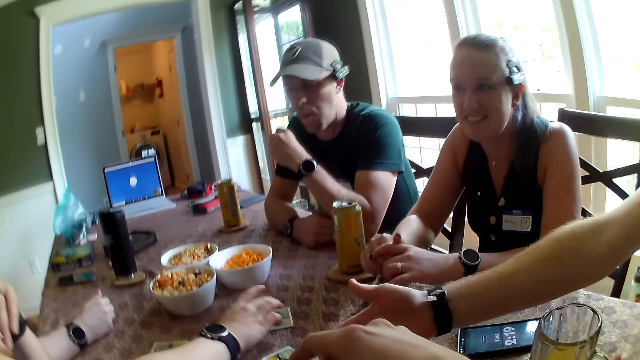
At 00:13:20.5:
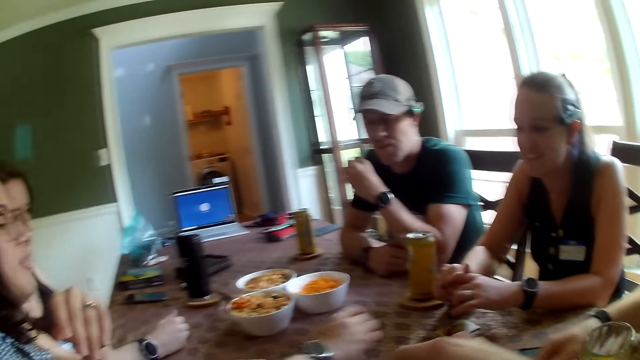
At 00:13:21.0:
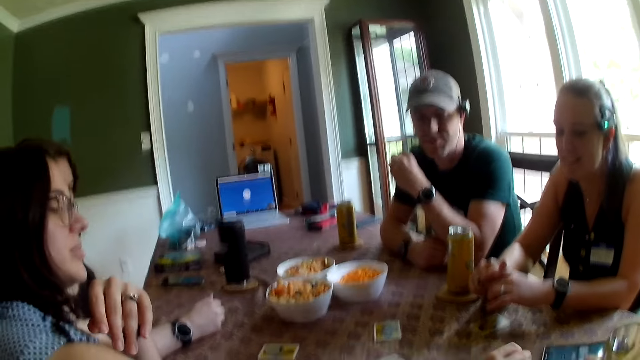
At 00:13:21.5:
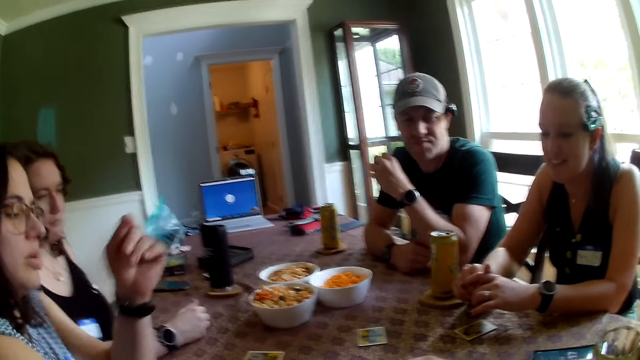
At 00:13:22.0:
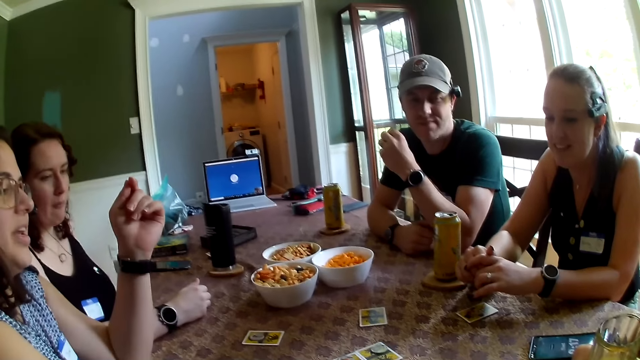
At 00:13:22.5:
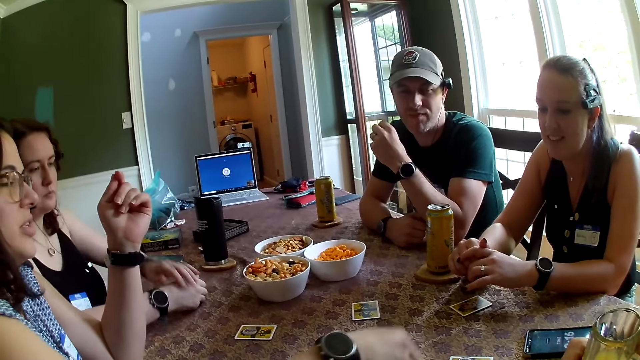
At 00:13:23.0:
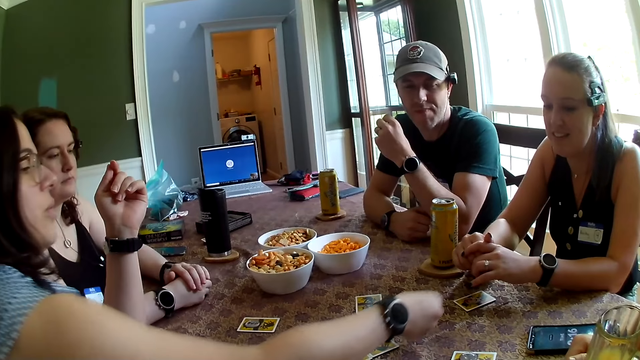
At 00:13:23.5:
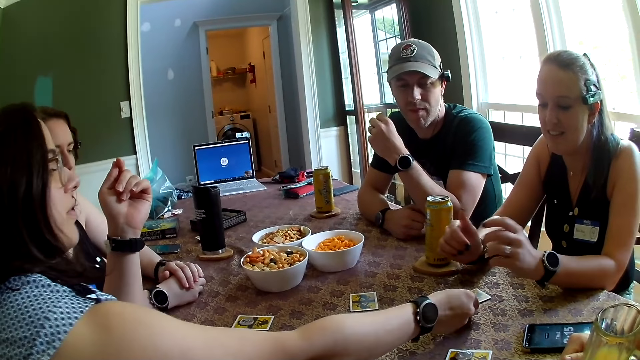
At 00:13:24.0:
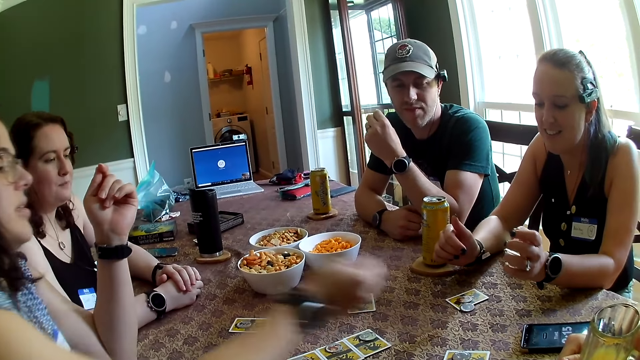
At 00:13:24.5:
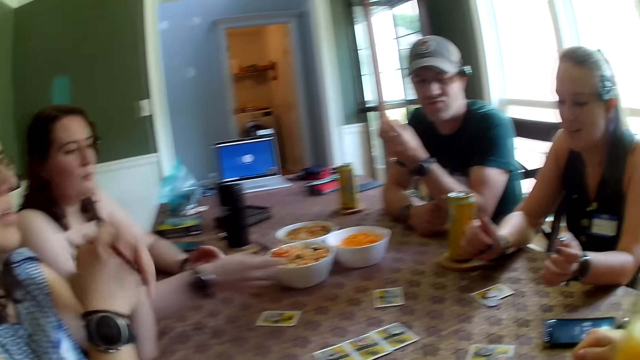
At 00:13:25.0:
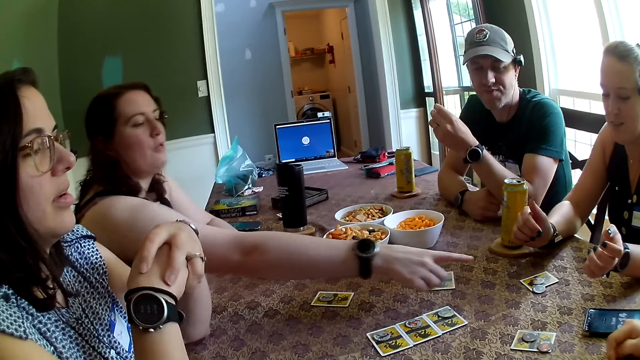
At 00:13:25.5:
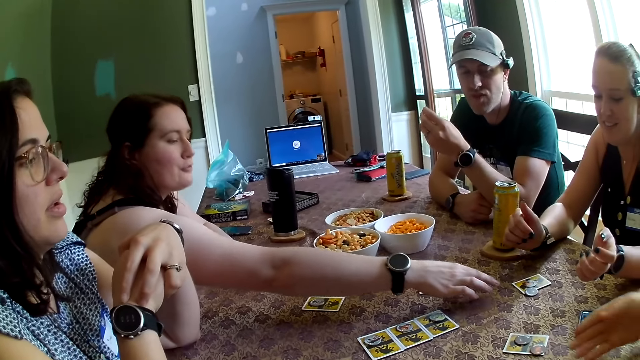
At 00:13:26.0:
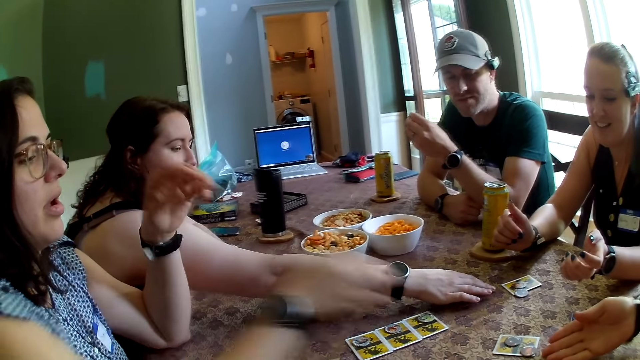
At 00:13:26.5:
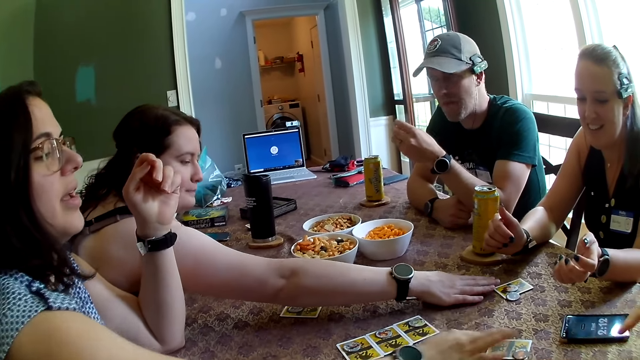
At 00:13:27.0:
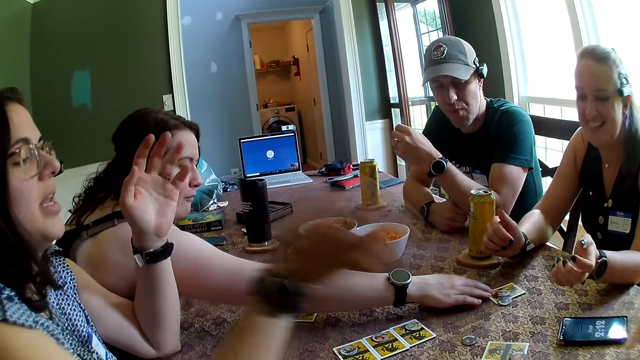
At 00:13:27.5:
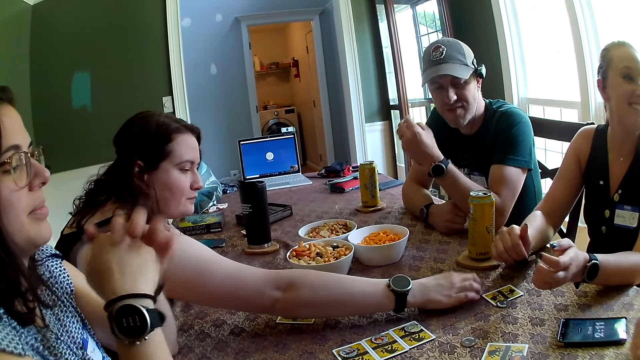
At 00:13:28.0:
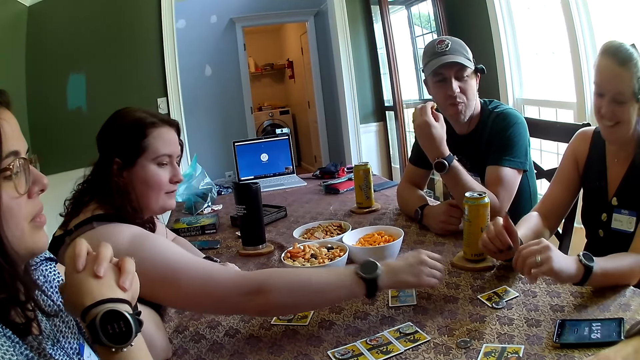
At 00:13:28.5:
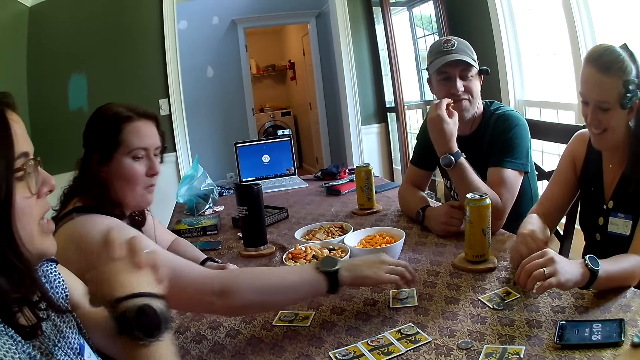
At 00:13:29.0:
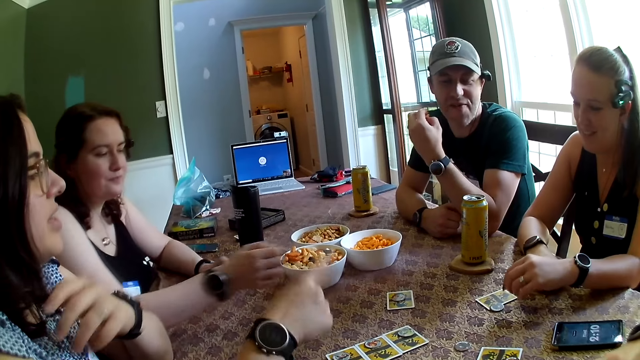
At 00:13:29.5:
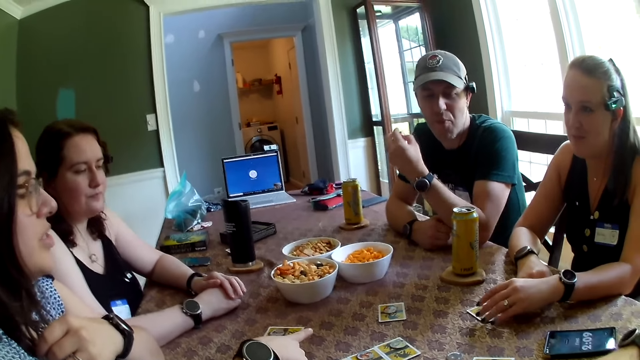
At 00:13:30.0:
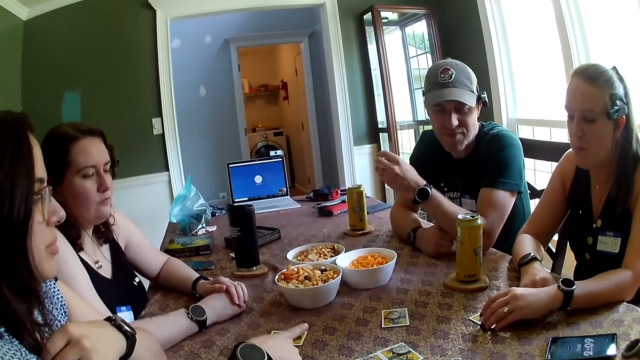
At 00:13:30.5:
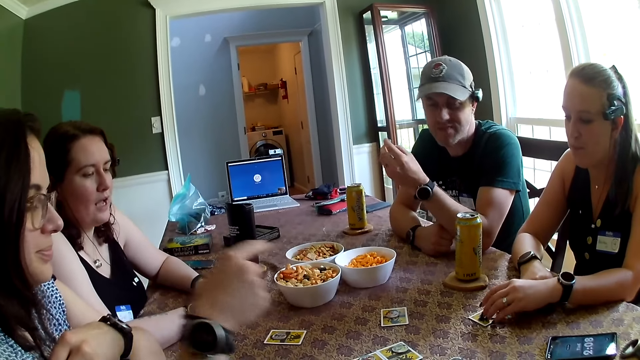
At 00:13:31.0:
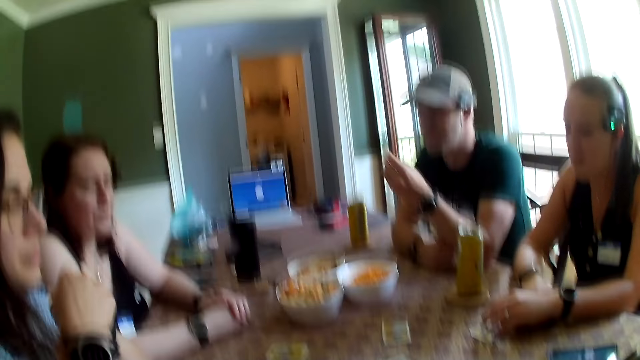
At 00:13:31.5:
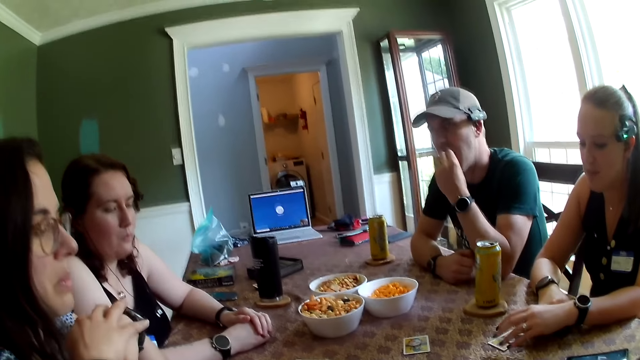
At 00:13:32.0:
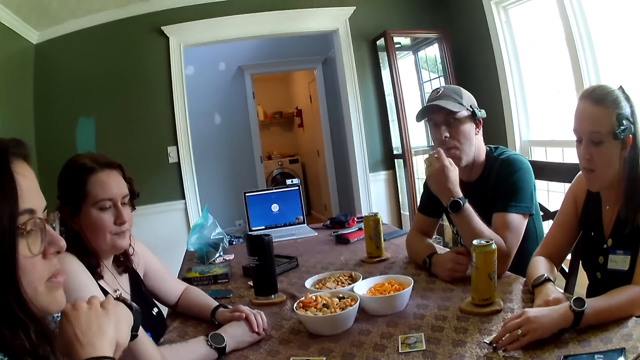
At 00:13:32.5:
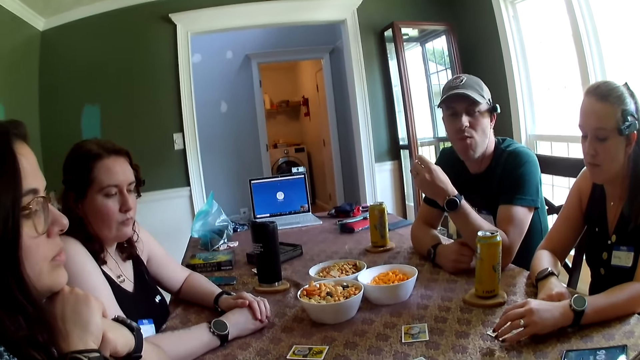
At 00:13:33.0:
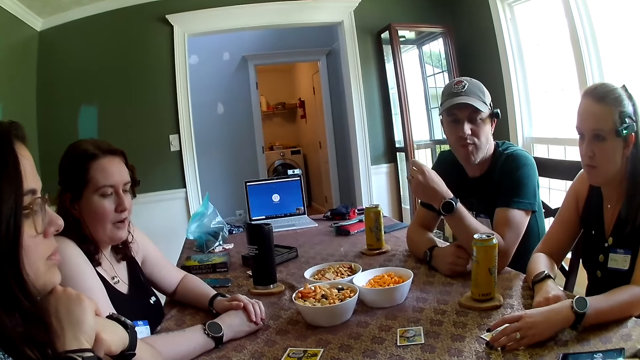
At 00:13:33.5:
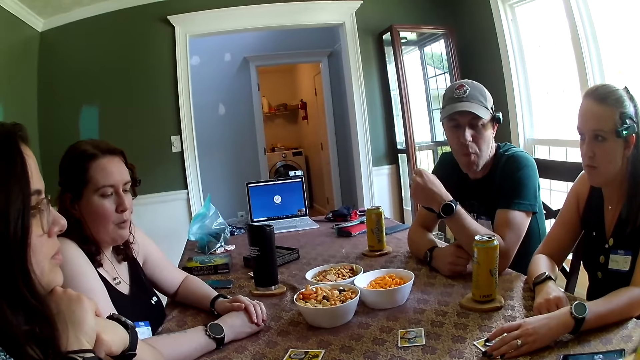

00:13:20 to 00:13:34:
A woman flips the token on the table with her right hand. The woman picks something from the table with her right hand, and adjusts the token on the table with her right hand. The woman drops a token on the card on the table with her right hand. Another woman picks the token on the card with her right hand, and picks the card from the table with her right hand. The first woman touches something from the table with her right hand. The other woman drops the token on the card on the table with her right hand, and puts both hands together on the table. A third woman adjusts the card on the table with her left hand.

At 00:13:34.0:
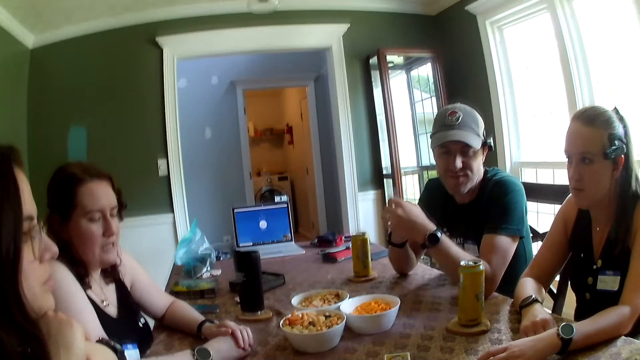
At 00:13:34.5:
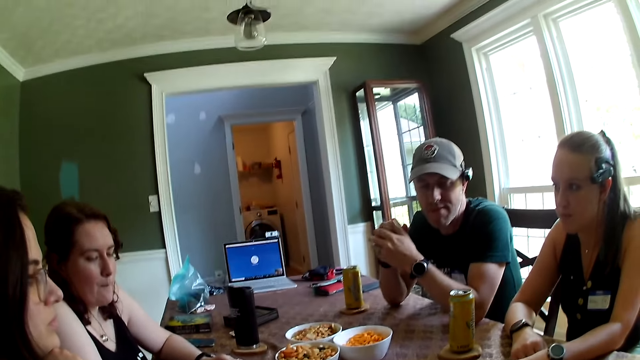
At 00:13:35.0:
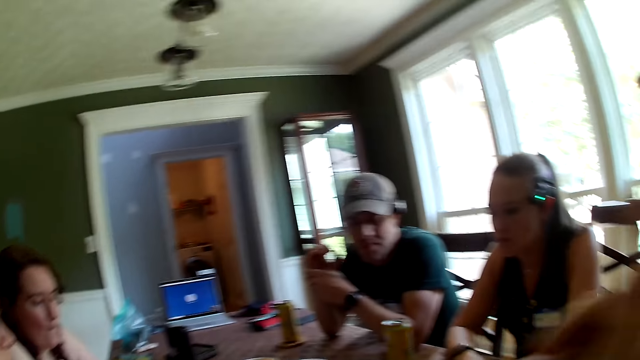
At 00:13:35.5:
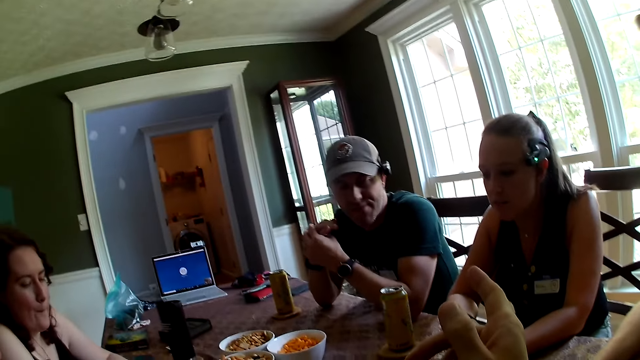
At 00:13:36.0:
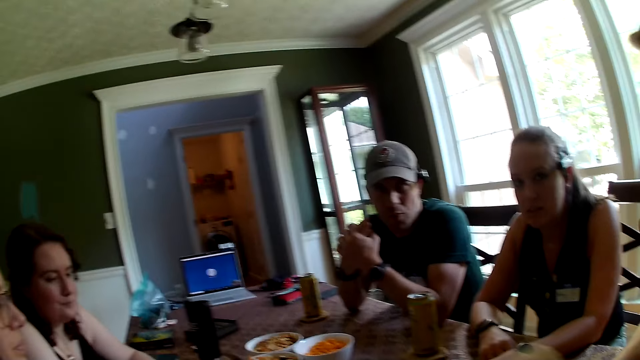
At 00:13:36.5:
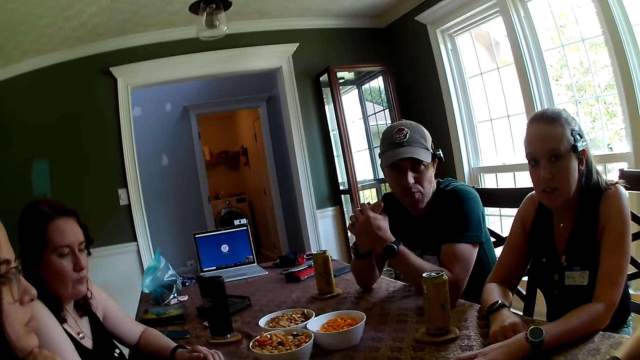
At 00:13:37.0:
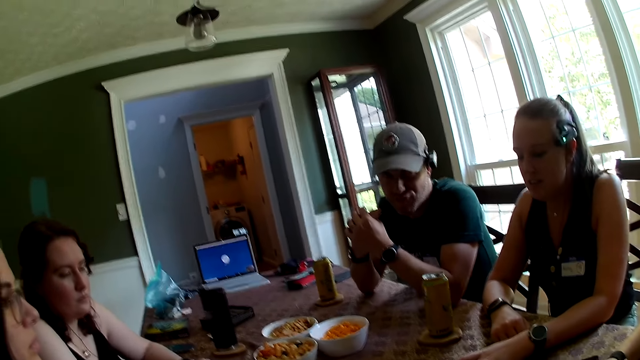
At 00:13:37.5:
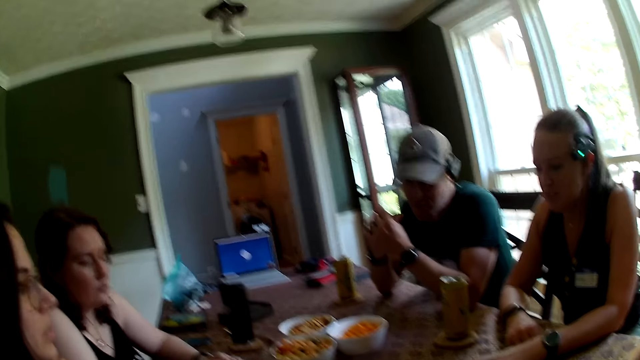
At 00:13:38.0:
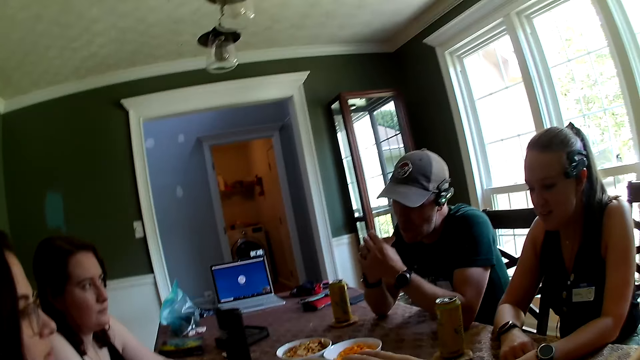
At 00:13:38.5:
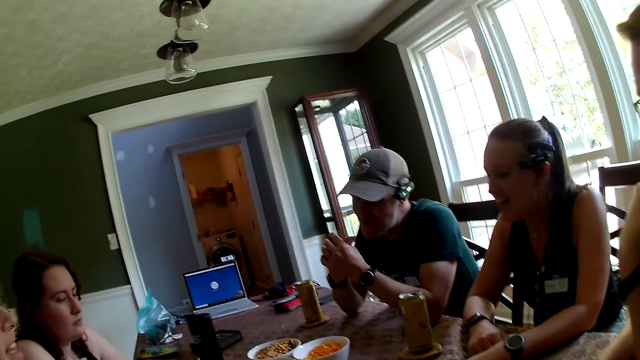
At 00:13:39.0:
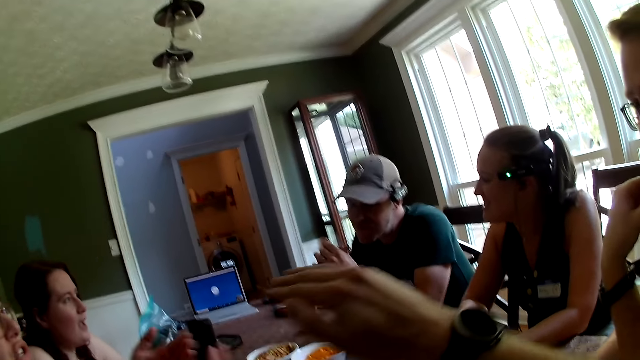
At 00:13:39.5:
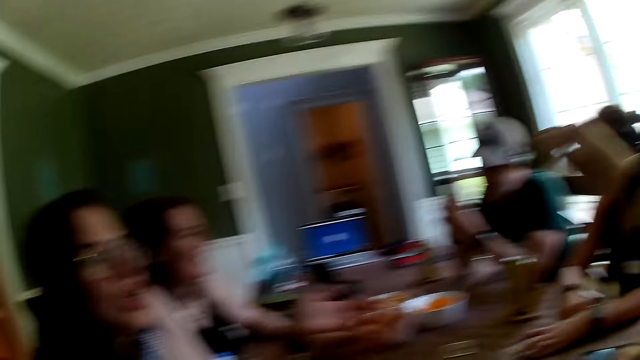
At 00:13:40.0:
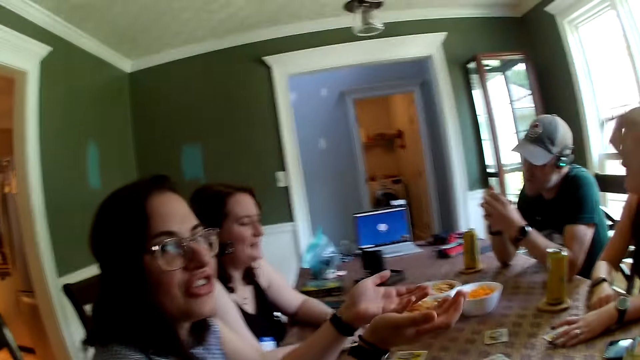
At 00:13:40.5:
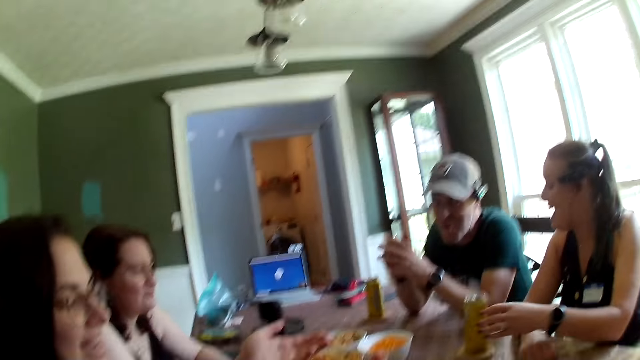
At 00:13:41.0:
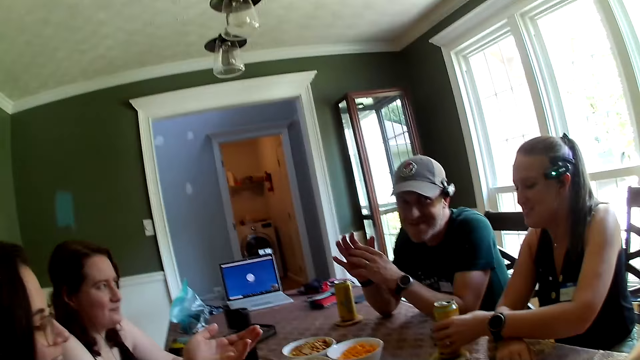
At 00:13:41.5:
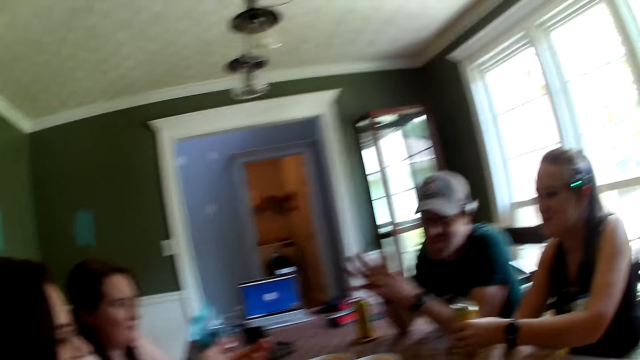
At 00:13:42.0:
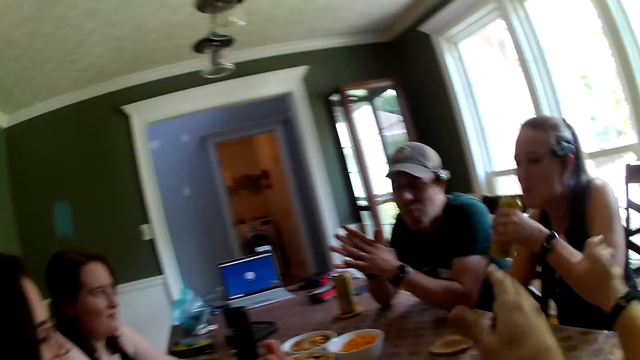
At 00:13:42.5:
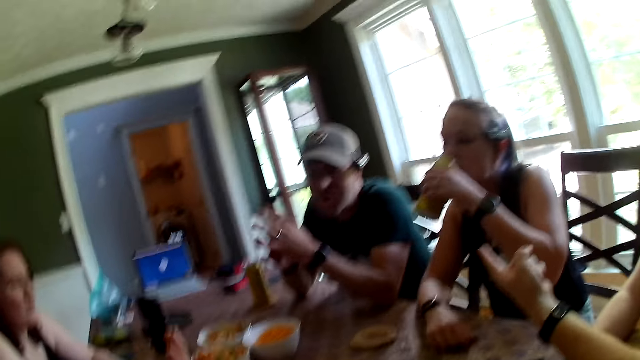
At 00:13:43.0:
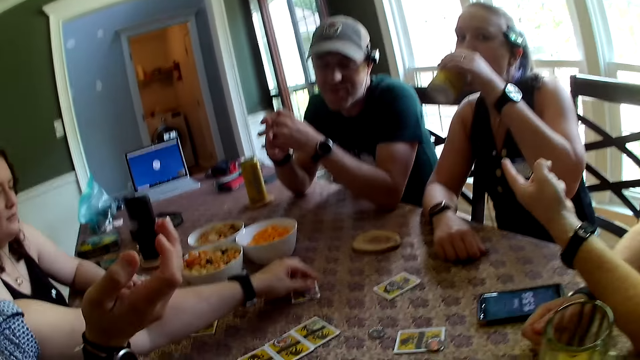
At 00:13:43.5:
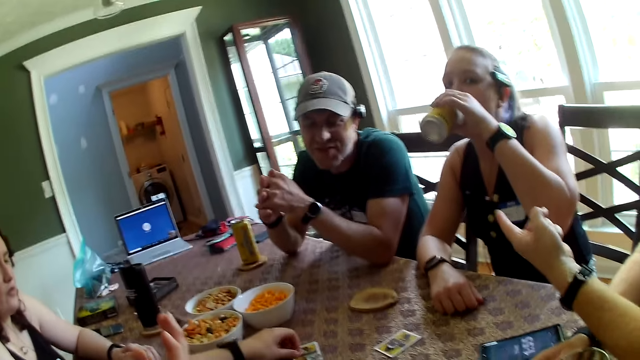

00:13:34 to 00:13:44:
The camera wearer looks in front. She gestures with her right hand. A woman picks the canned drink on the table with her left hand. Another woman gestures with both hands. The first woman drinks from the can with her left hand. The other woman adjusts the token on the card with her left hand.
